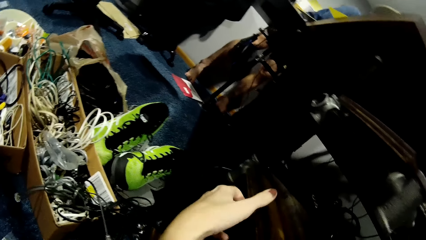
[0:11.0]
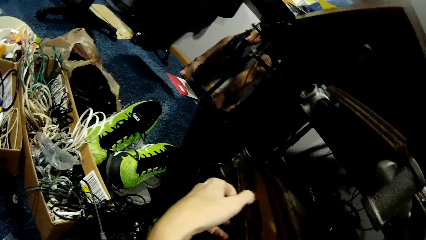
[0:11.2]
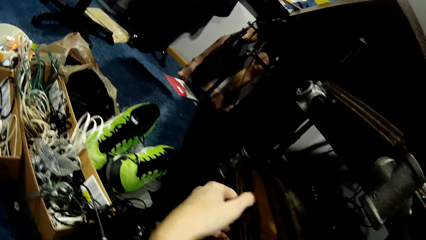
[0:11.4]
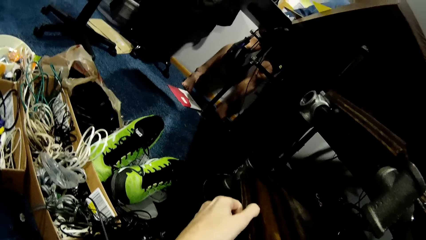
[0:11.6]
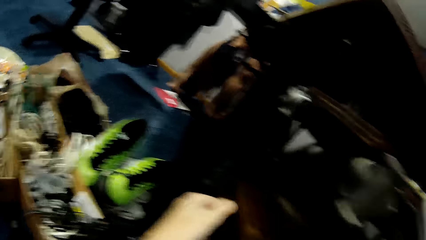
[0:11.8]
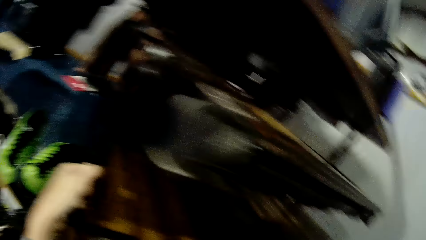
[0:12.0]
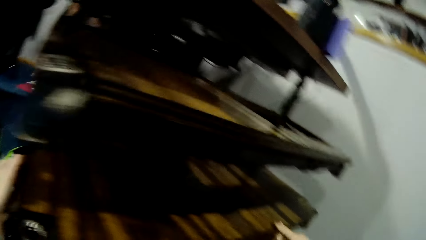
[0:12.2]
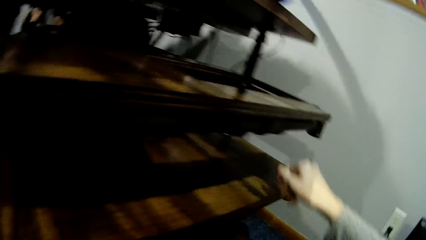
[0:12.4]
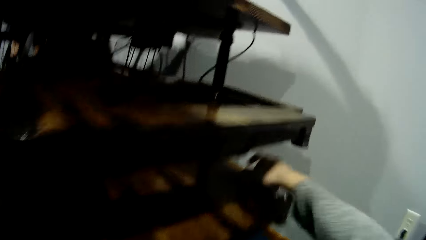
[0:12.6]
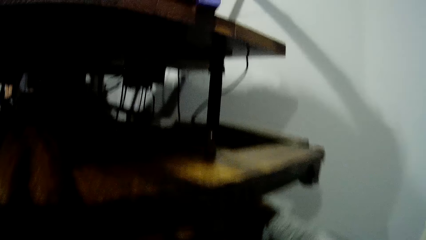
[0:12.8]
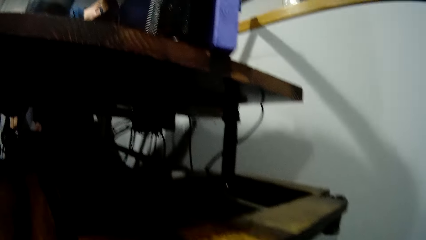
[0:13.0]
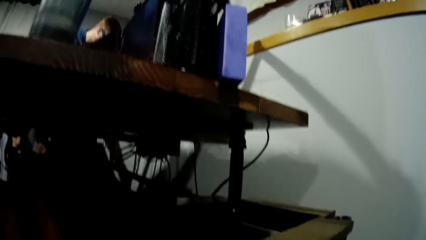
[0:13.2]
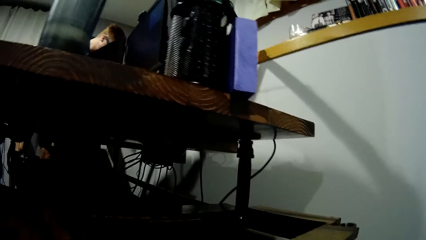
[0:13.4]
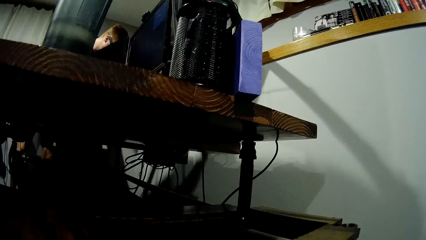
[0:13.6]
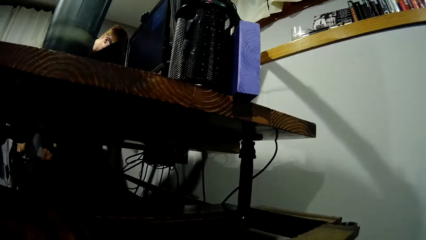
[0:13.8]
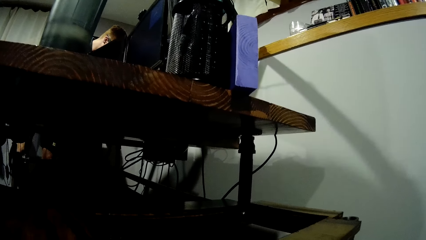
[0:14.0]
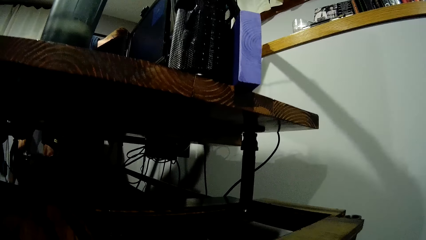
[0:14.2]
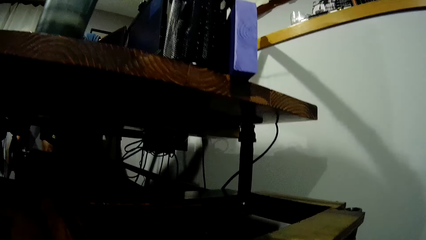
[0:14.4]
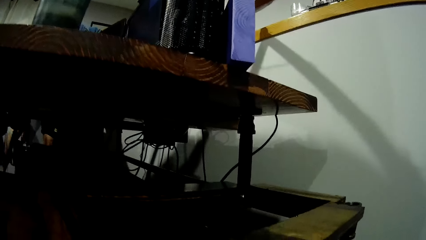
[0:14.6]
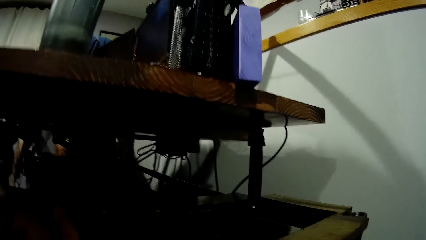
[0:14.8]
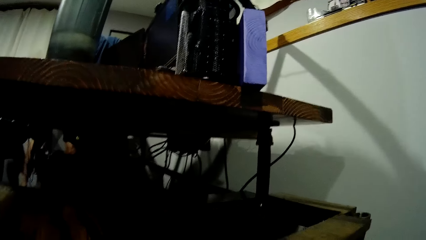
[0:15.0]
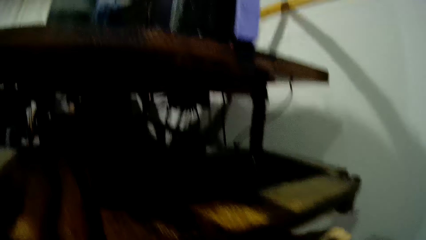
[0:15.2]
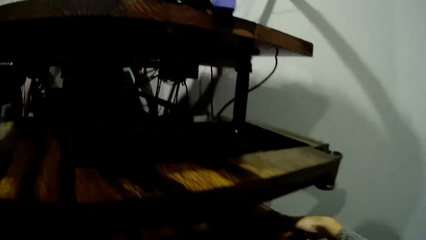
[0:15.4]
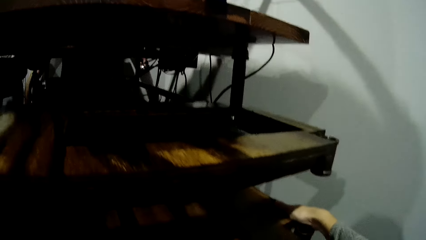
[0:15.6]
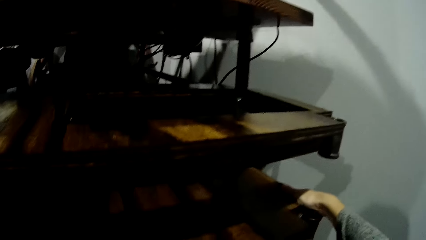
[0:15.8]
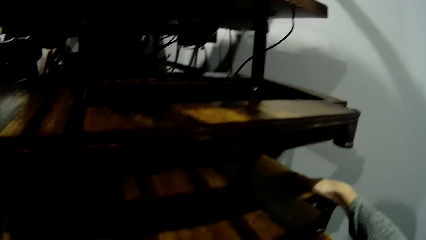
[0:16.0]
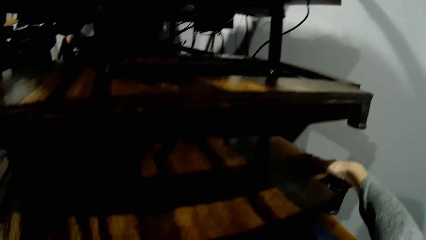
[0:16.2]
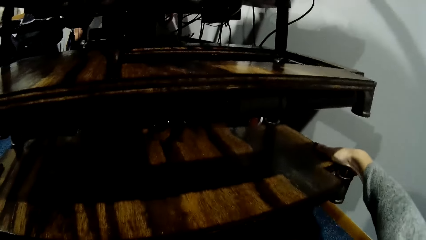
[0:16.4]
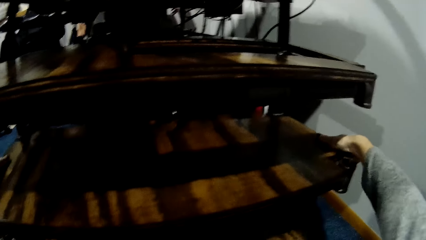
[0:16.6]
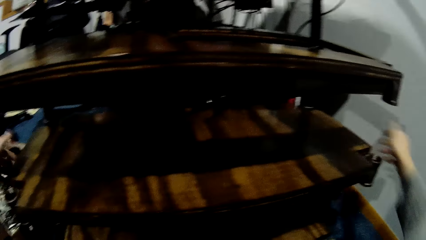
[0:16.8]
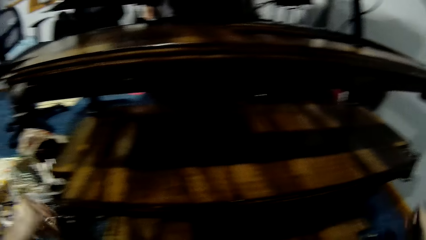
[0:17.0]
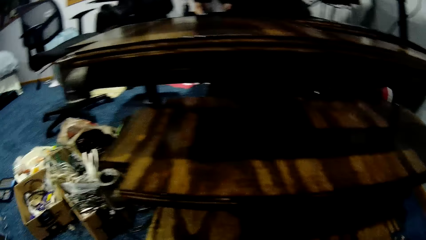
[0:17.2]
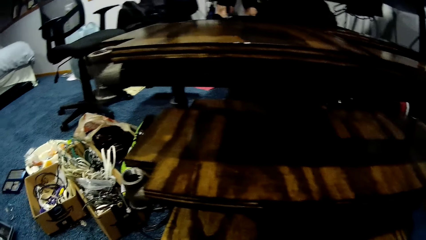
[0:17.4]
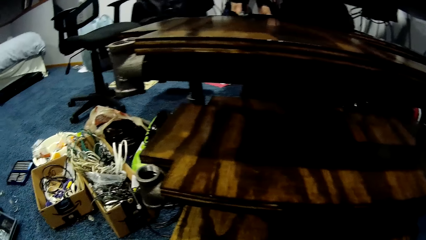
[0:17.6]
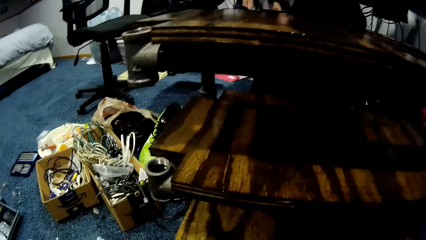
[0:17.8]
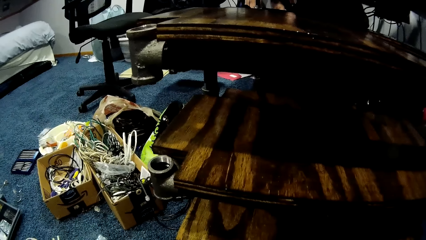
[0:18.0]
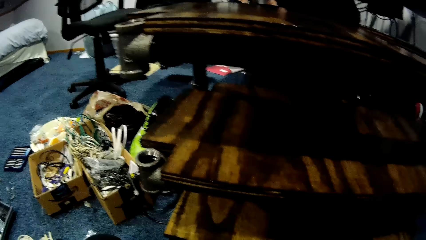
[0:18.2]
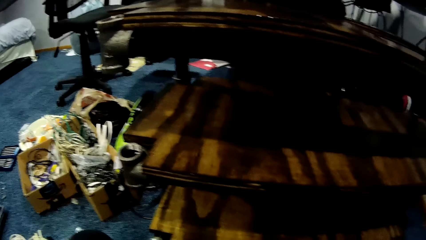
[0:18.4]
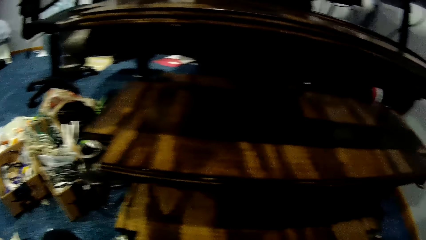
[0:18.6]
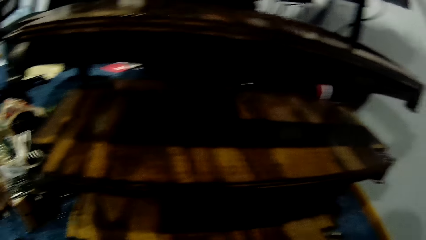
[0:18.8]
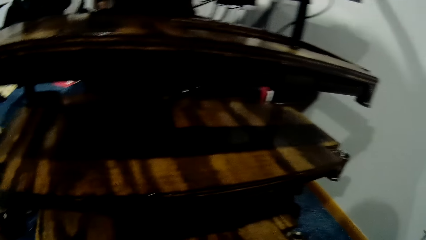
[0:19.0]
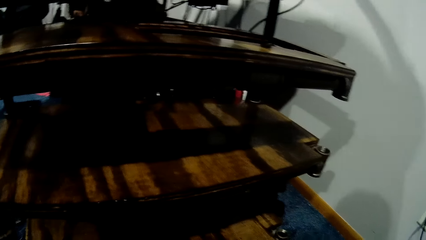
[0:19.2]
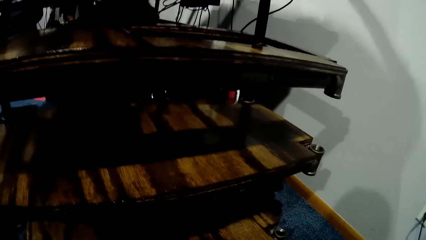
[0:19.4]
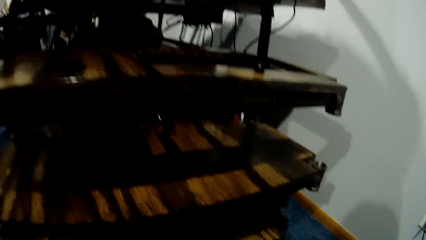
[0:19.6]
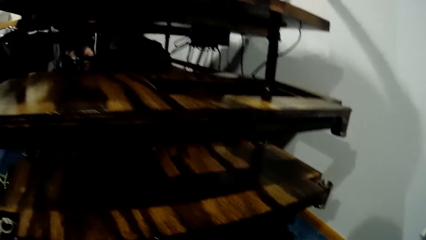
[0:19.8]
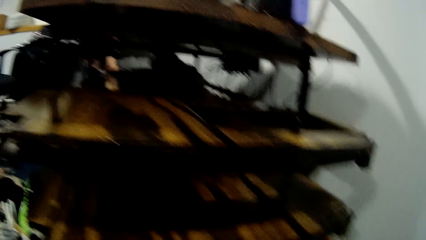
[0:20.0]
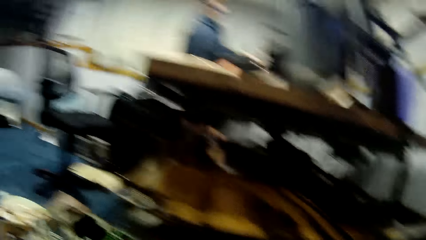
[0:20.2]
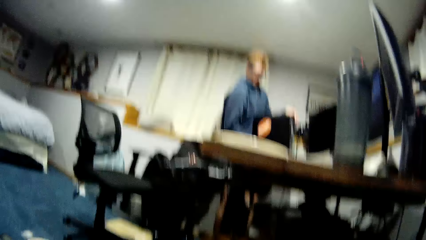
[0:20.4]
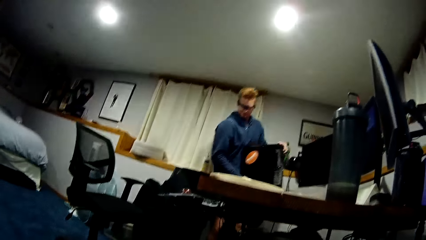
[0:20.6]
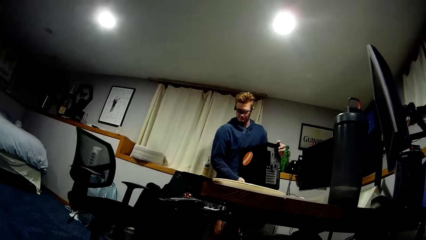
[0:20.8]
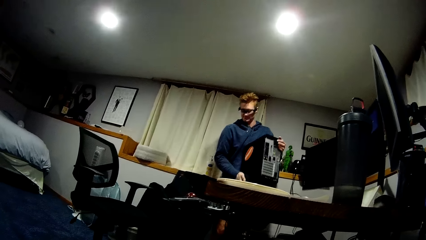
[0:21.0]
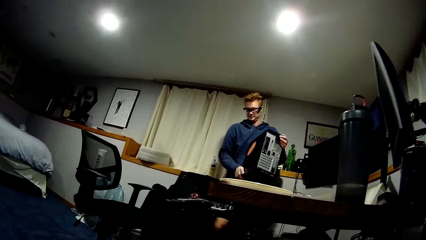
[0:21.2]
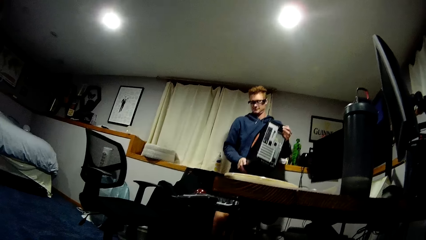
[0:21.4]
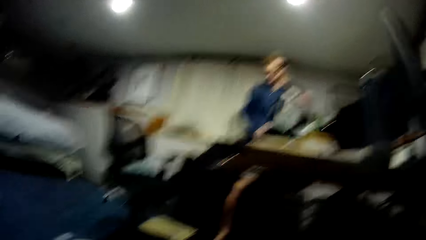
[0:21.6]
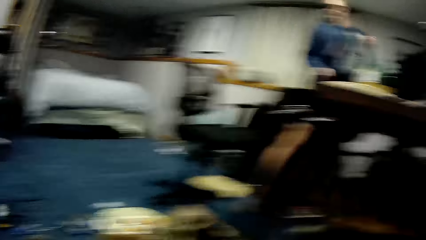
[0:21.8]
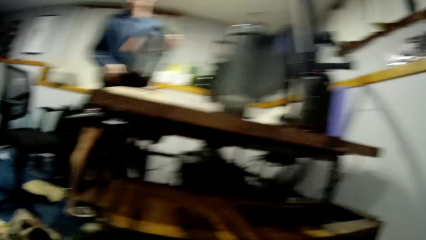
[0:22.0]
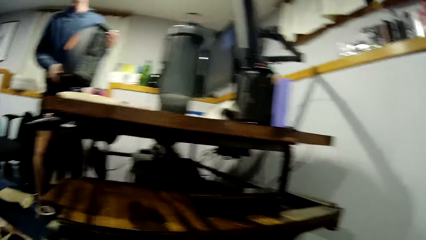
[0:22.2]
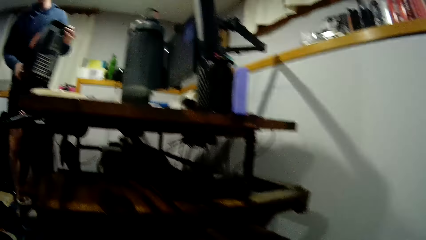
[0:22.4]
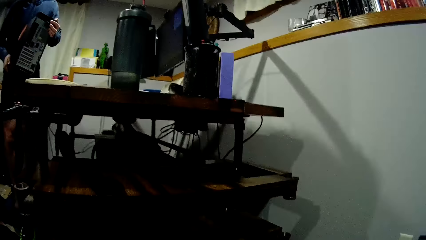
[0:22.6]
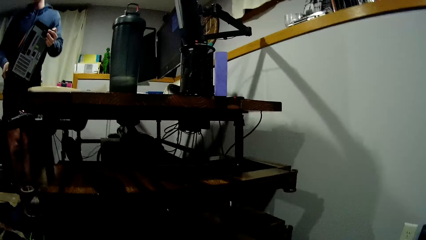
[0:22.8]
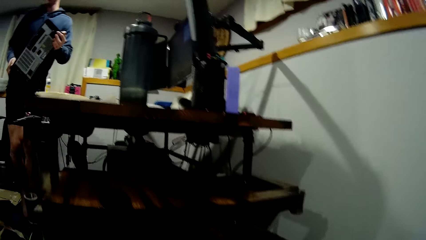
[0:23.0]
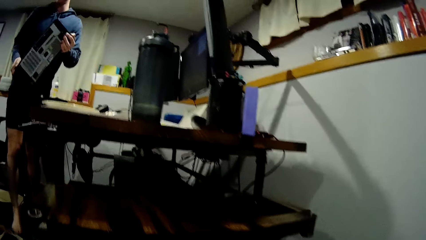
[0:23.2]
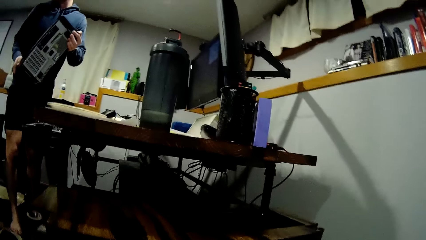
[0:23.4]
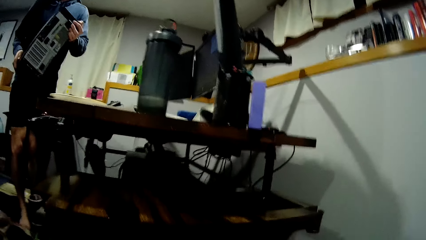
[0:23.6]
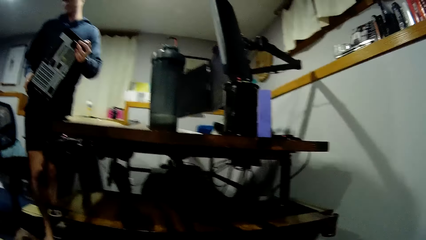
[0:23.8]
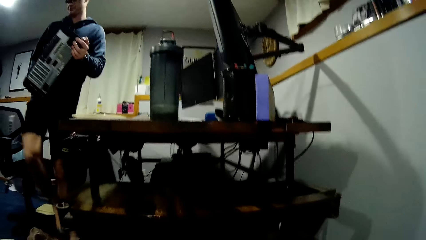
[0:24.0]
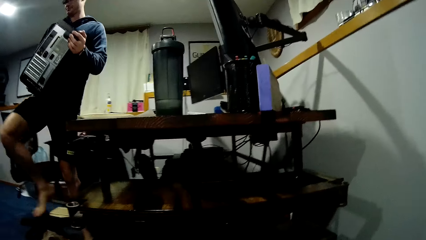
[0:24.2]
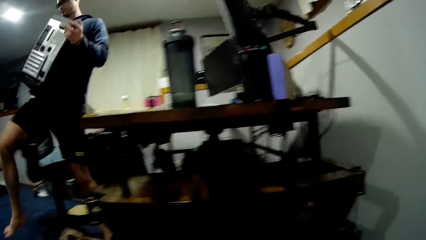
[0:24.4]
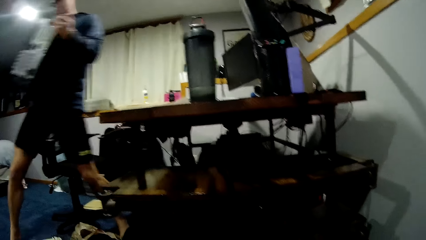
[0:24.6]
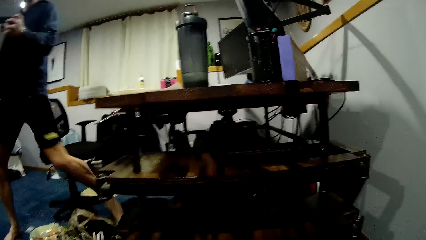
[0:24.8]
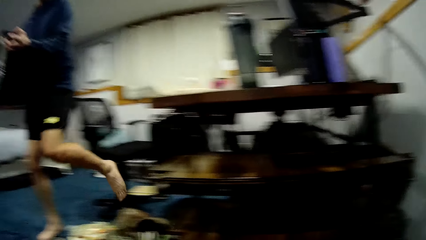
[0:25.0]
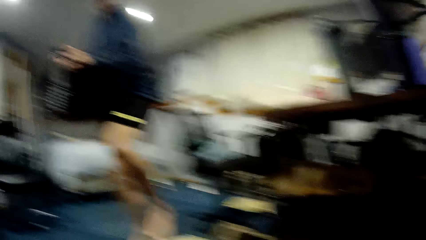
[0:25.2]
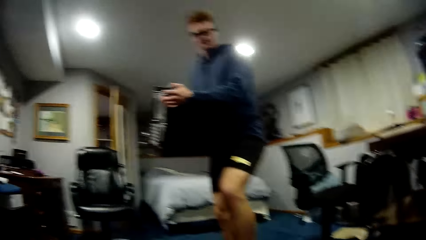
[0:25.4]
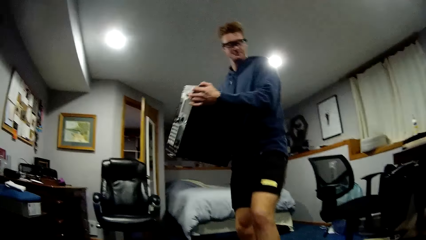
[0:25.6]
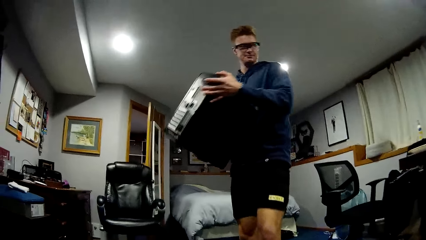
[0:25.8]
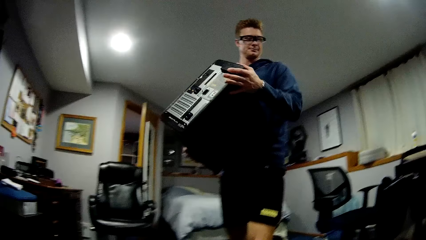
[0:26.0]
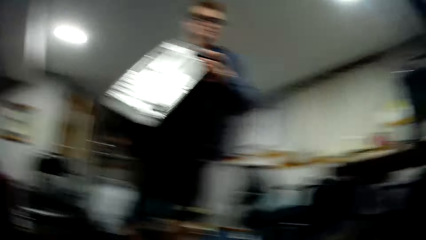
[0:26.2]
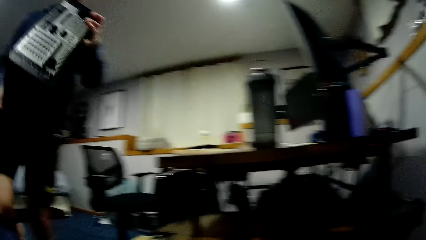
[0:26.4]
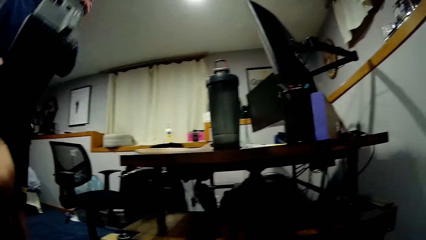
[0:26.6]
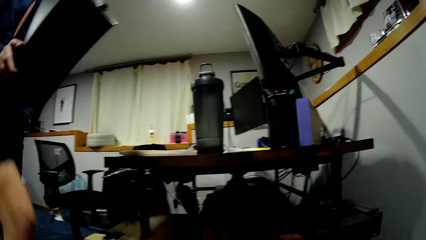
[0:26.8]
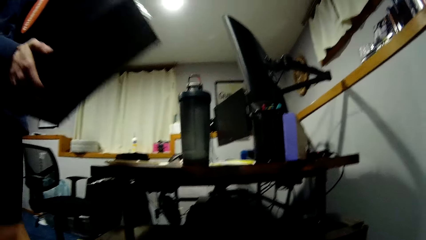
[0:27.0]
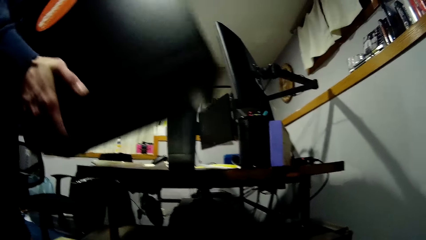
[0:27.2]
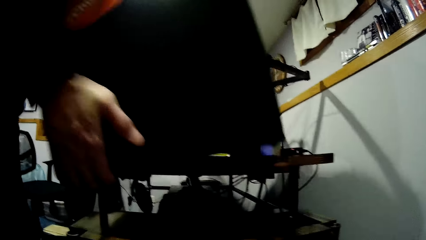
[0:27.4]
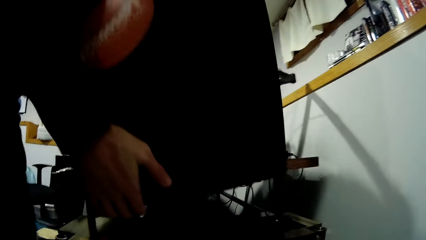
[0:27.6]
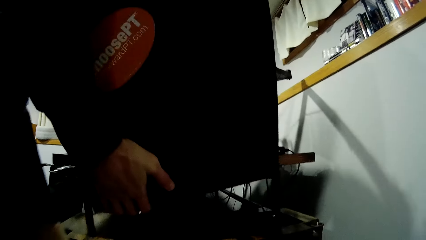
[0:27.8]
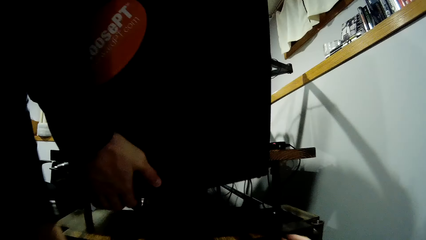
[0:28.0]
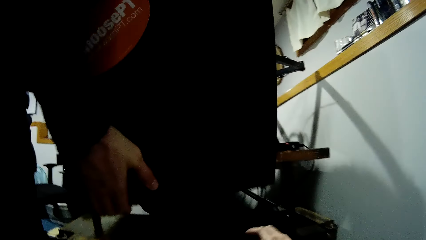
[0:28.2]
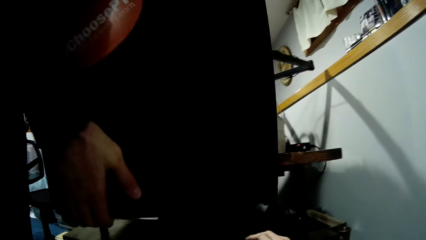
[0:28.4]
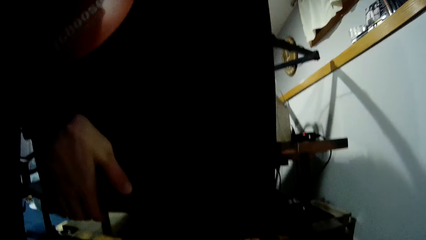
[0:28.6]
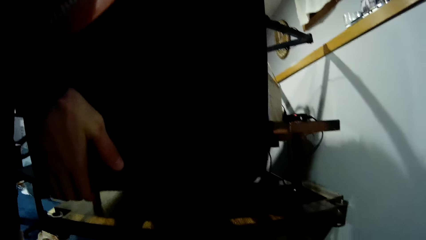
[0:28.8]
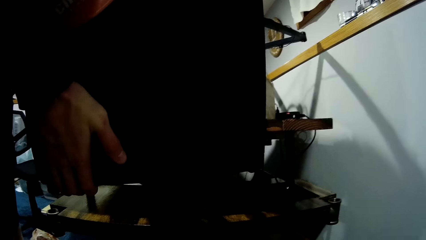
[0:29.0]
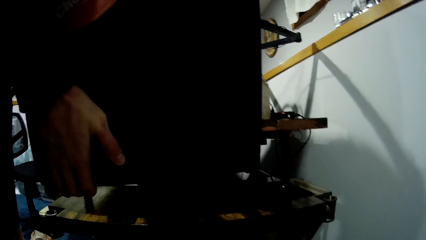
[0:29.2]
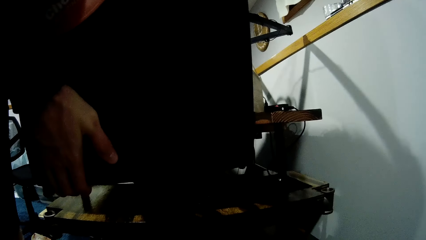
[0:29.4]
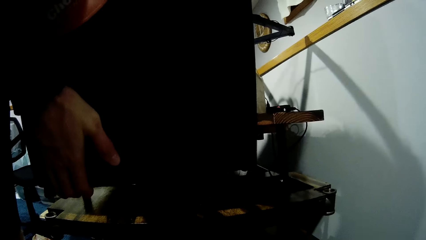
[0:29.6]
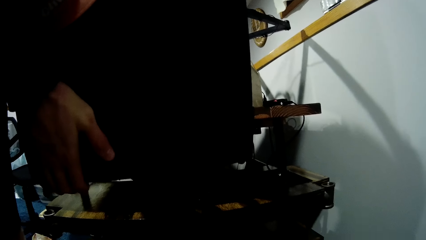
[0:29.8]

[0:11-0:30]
The camera wearer holds the wooden piece with her right hand. She removes her hands from the wooden piece. A man carries a CPU to the table. The man lifts the CPU and walks towards the table. The man inserts the CPU into a space in the wooden piece.
